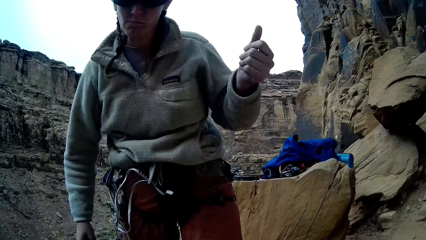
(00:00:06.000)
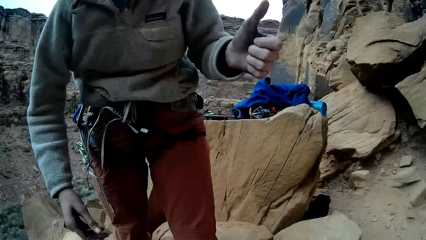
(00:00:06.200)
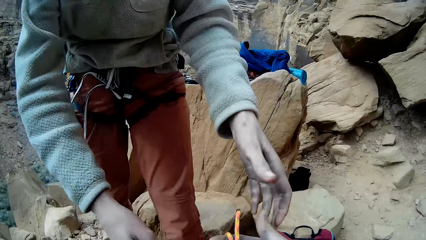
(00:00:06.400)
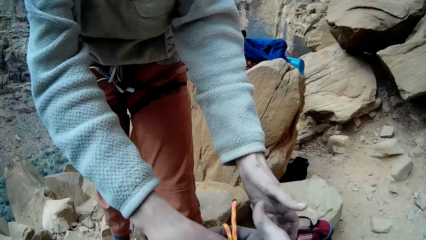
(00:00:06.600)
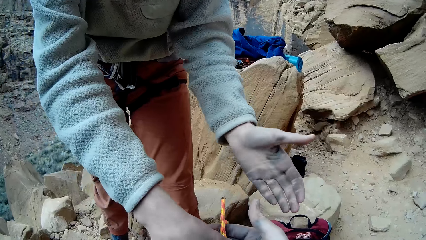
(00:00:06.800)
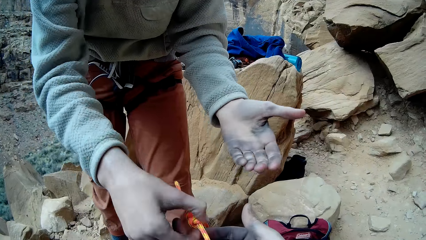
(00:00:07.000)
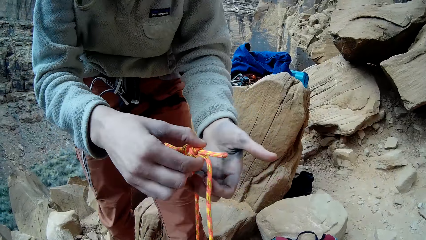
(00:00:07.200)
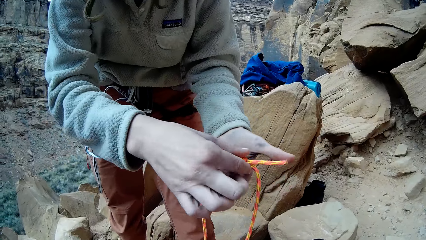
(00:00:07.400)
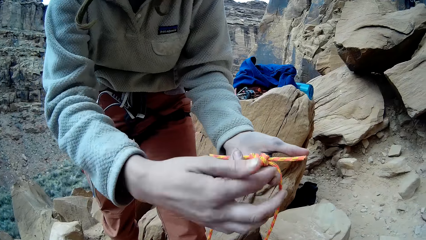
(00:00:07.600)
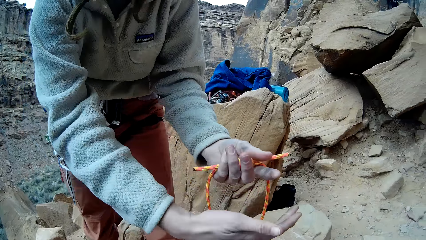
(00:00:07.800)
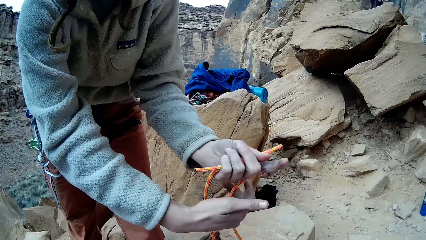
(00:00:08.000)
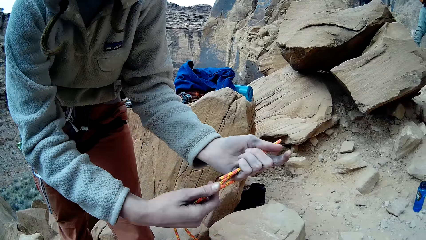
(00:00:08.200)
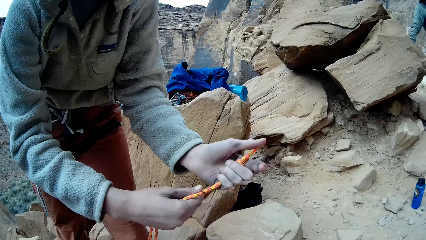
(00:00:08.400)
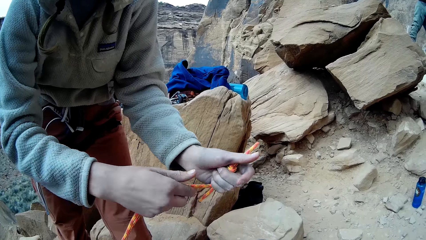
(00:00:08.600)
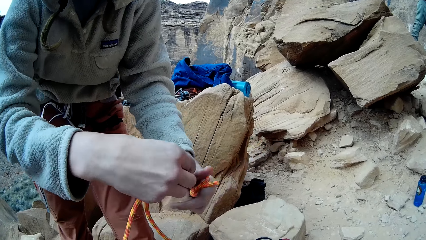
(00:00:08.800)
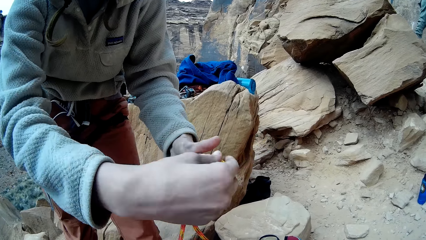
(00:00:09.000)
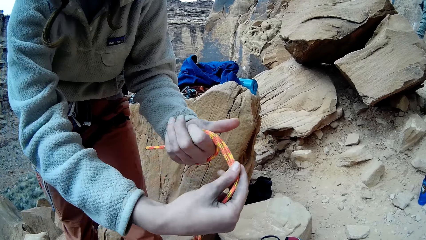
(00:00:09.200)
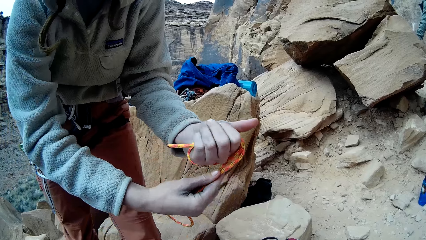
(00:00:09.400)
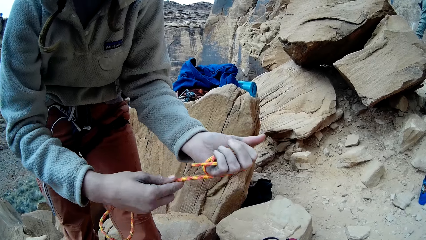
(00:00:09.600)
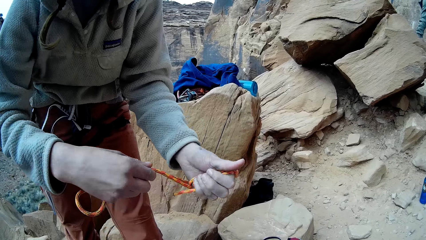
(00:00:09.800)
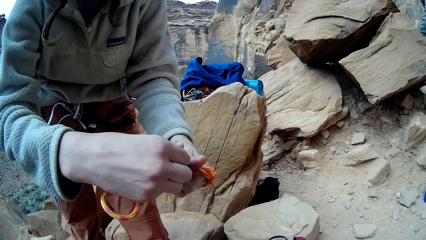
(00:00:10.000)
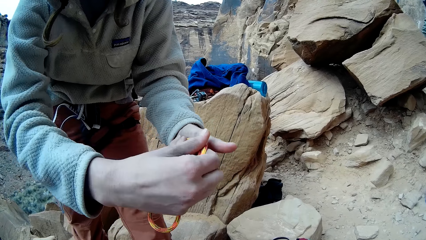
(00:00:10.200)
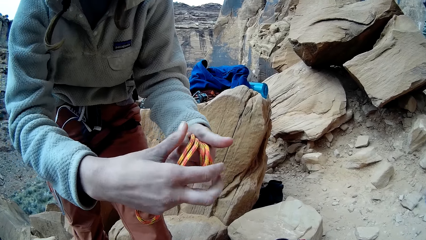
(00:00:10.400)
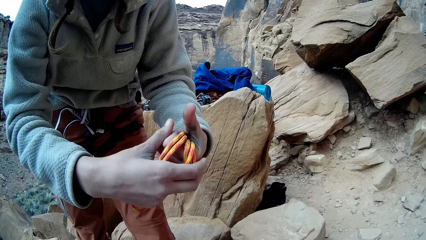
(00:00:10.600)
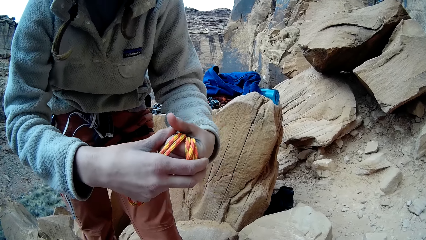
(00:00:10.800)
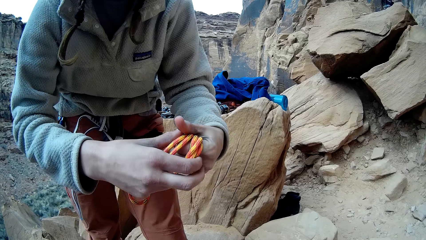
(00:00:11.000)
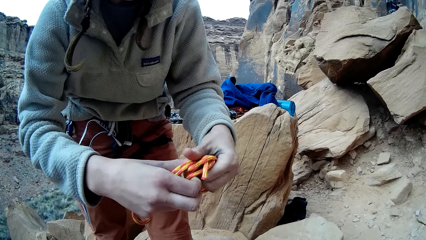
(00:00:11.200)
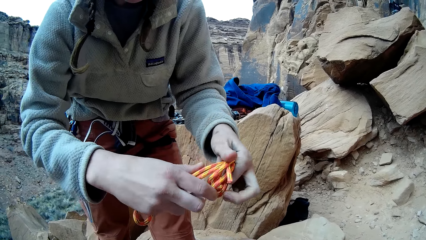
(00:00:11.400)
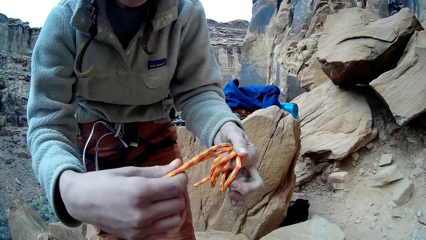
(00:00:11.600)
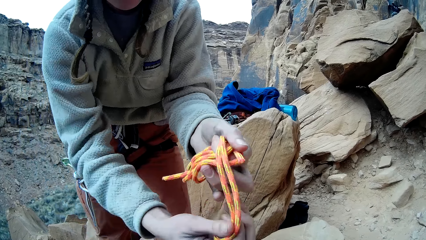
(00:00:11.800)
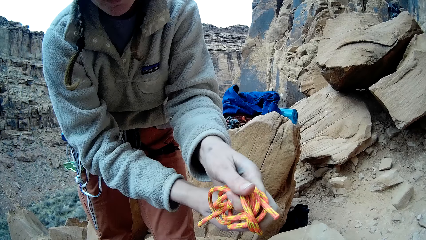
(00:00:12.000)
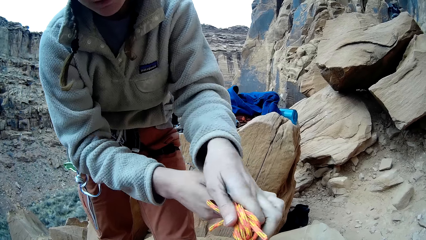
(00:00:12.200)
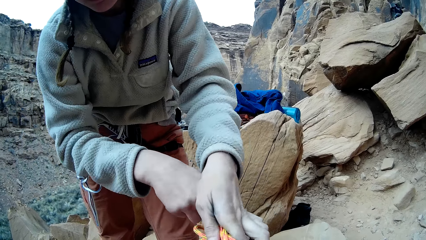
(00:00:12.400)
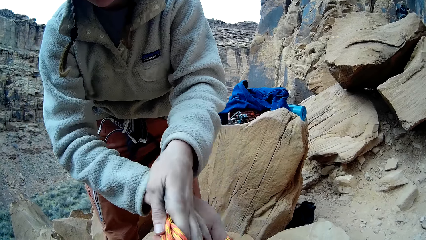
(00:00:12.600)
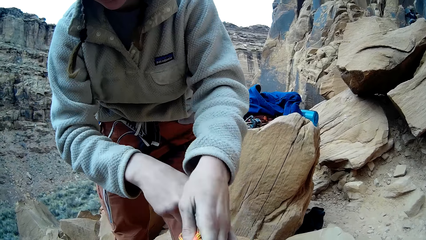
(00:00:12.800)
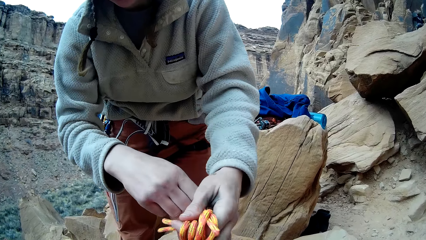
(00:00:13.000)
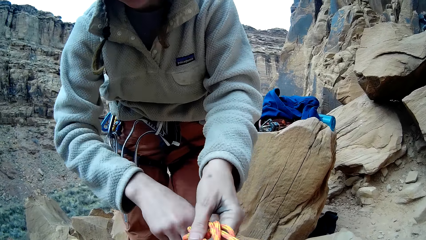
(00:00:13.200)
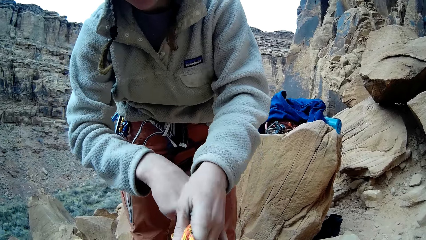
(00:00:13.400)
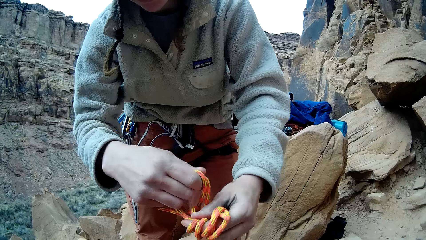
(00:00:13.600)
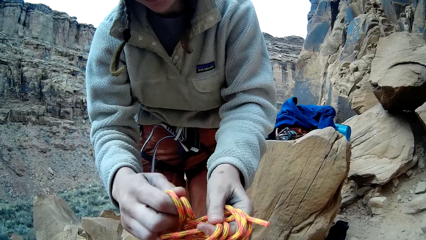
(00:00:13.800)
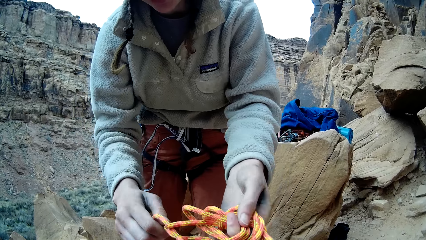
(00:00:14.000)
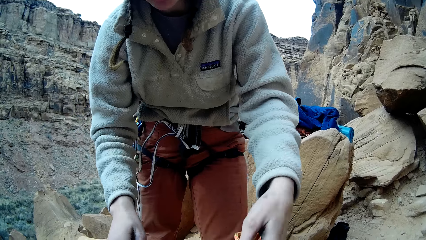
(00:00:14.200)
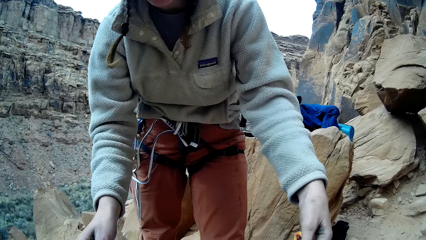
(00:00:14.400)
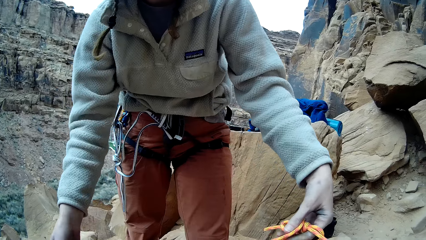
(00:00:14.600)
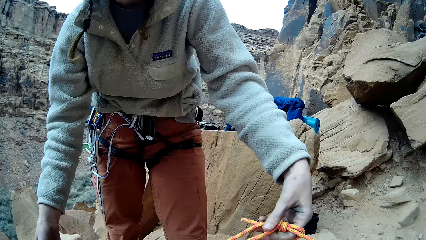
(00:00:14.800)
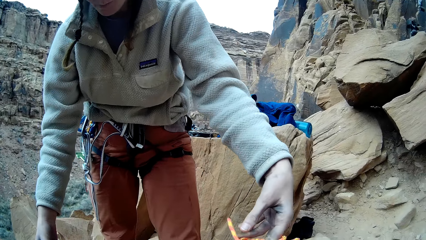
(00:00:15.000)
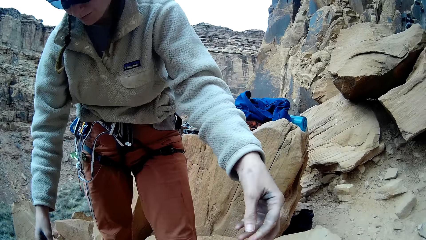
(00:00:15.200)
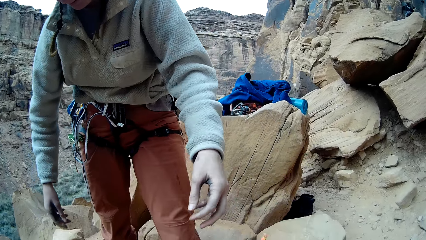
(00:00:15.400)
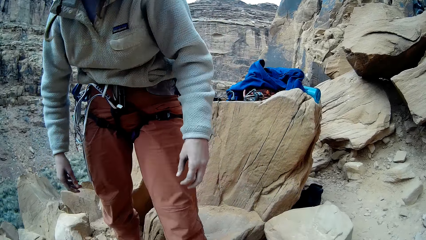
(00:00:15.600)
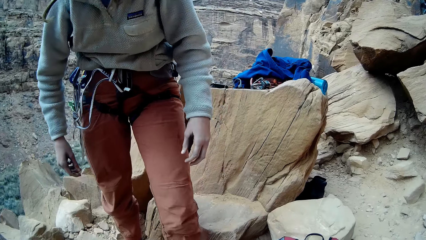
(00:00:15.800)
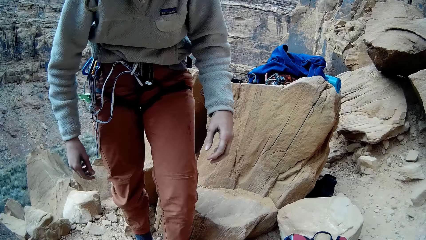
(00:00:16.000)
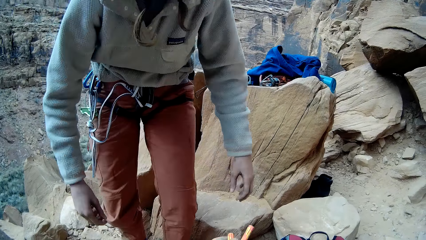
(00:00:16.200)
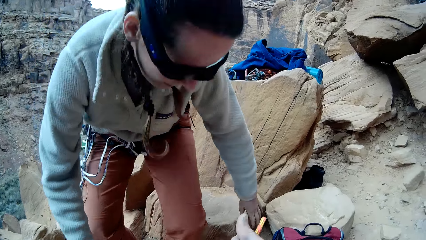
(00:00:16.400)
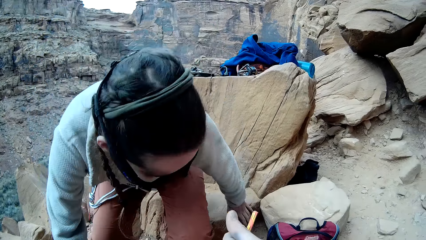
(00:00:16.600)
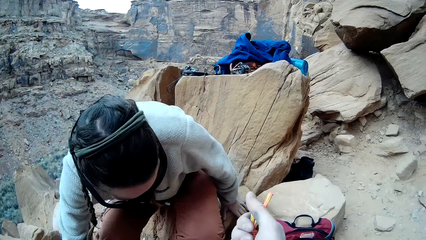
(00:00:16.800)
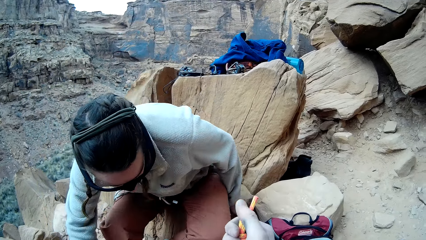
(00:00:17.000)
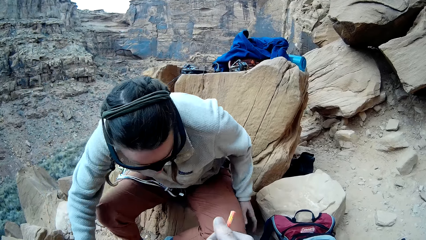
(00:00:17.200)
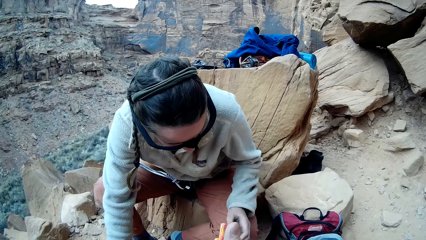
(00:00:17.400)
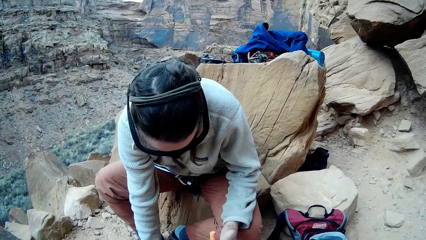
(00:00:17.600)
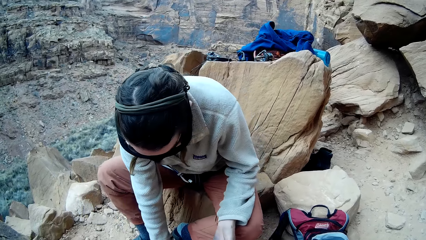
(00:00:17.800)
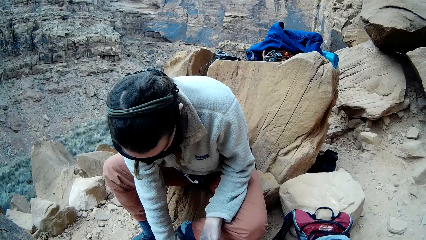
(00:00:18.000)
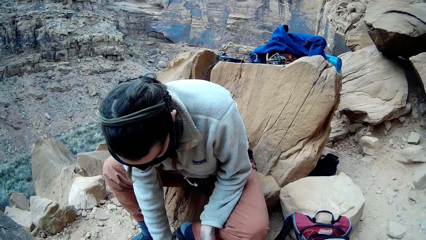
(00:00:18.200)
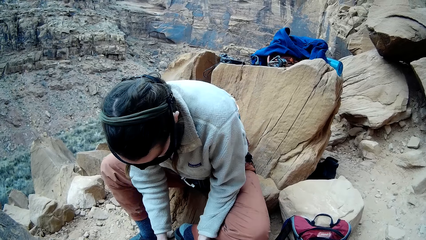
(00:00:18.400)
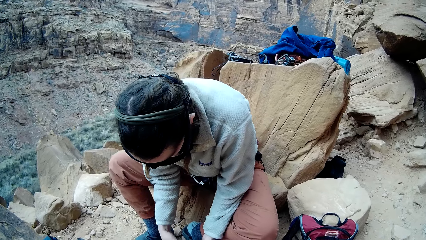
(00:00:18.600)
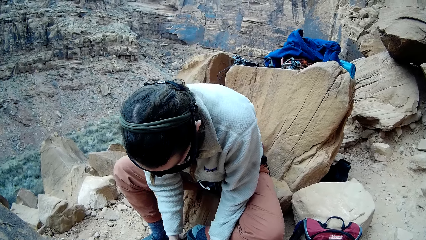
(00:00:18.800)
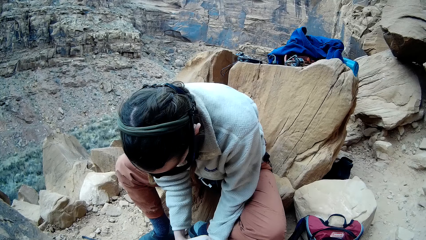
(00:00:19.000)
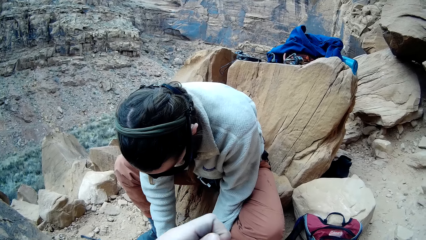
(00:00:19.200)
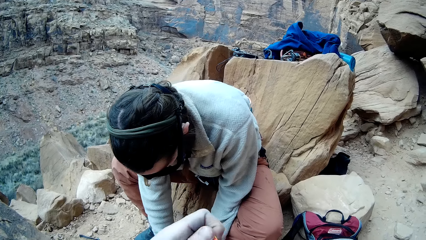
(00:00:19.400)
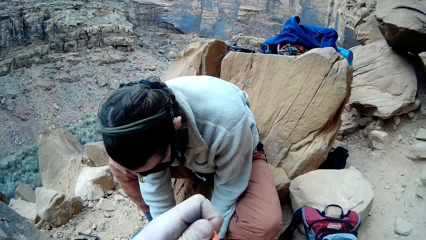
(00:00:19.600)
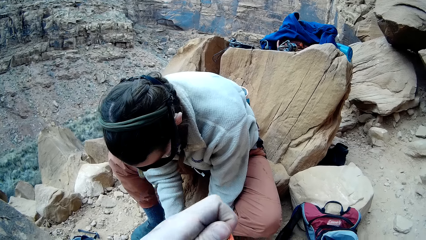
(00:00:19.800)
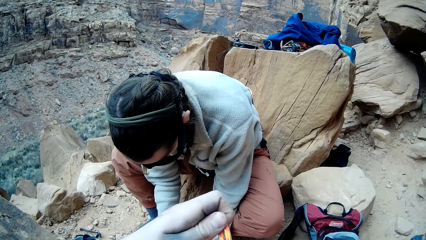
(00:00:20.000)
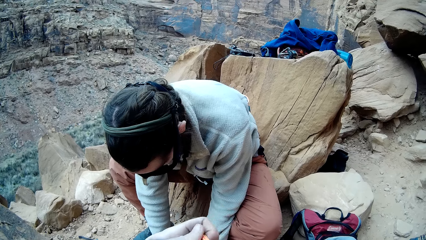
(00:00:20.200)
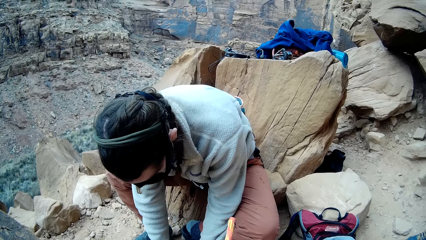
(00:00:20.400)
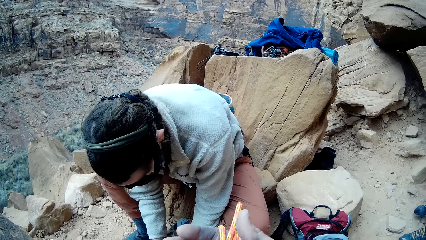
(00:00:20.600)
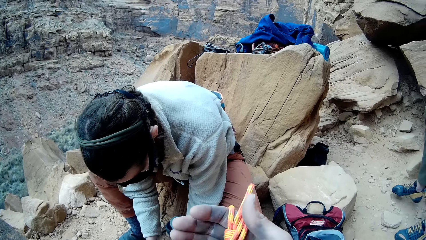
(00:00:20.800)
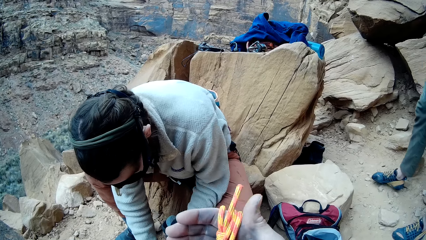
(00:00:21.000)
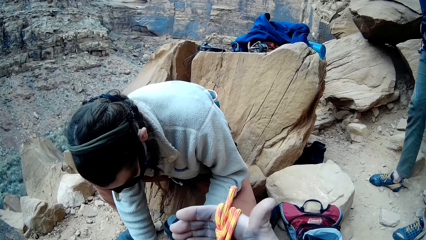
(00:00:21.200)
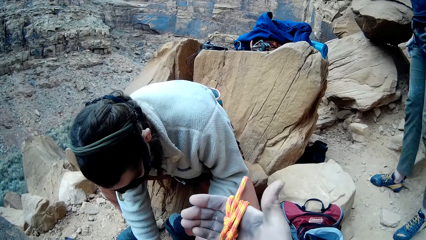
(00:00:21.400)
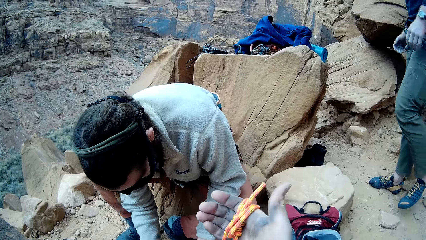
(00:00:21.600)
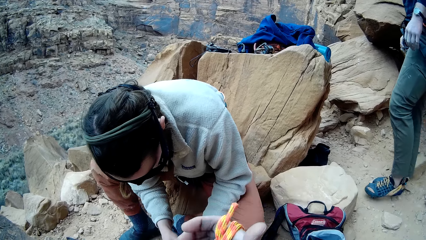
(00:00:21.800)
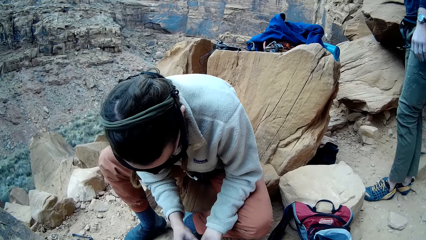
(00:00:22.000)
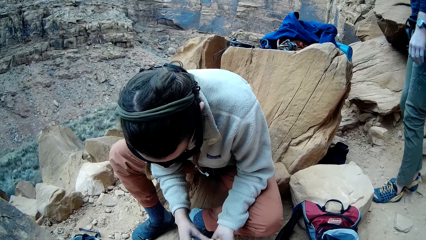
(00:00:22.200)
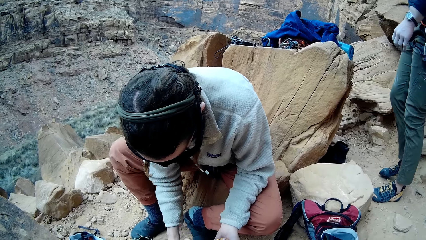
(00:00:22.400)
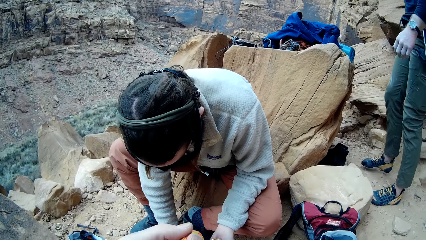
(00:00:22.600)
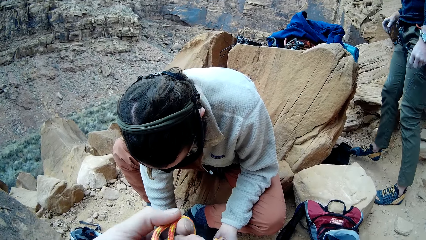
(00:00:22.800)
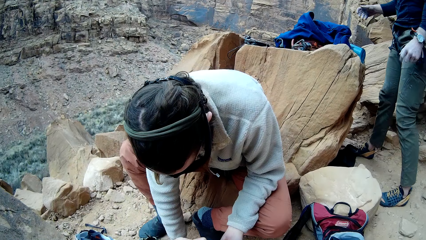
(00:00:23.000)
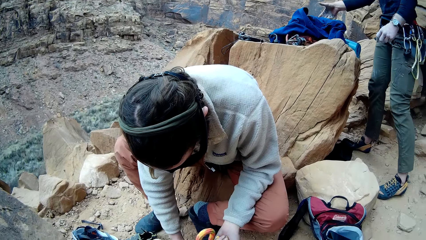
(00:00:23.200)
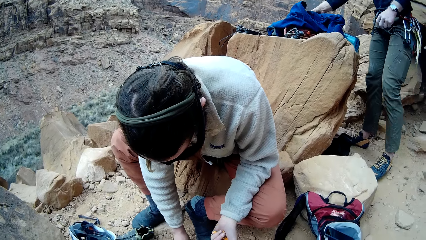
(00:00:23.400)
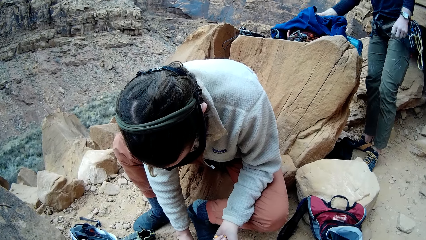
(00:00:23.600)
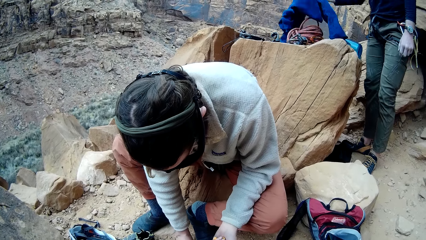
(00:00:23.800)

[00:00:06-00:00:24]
A lady picks a rope from the camera wearer. The camera wearer hands the lady the rope. The lady wraps the rope on a hand and ties the rope to her hand. The camera wearer looks around a camping site. The lady drops the rope to the ground. The lady hands the rope to the camera wearer. The lady sits down on a rock. The lady picks peels from the ground. The camera wearer ties the rope on a hand. A man walks around a mountain.
